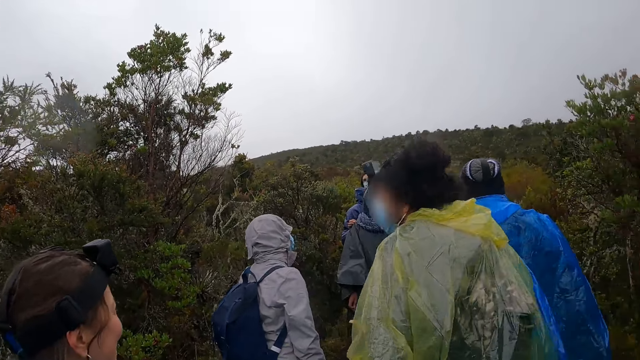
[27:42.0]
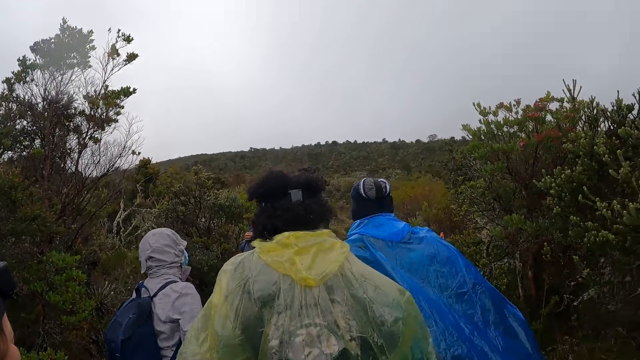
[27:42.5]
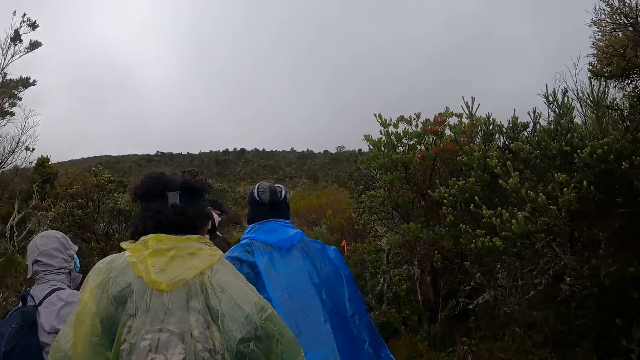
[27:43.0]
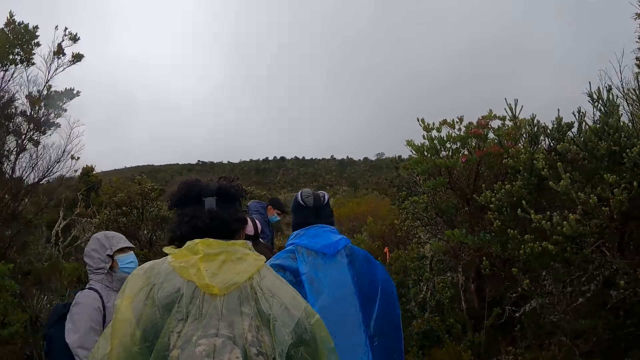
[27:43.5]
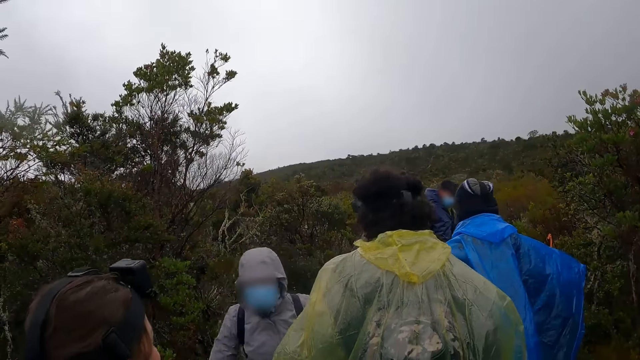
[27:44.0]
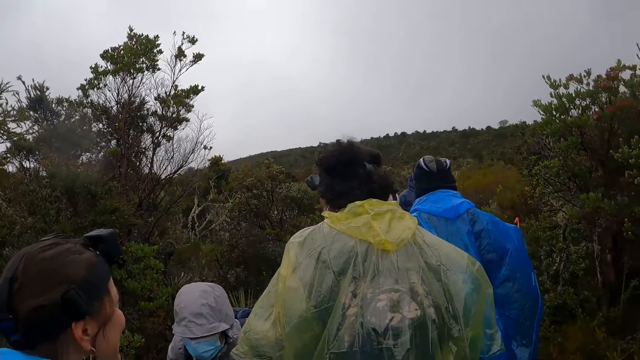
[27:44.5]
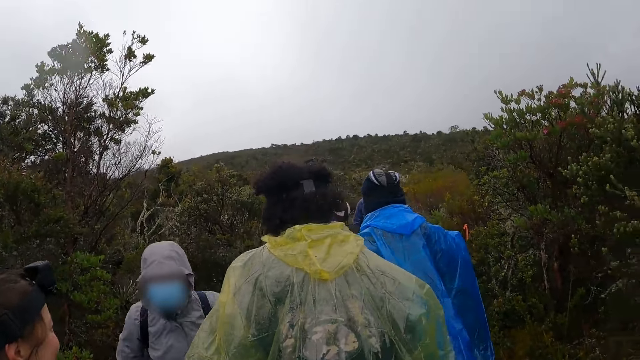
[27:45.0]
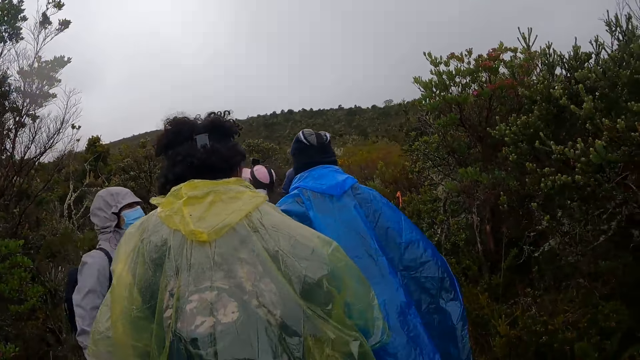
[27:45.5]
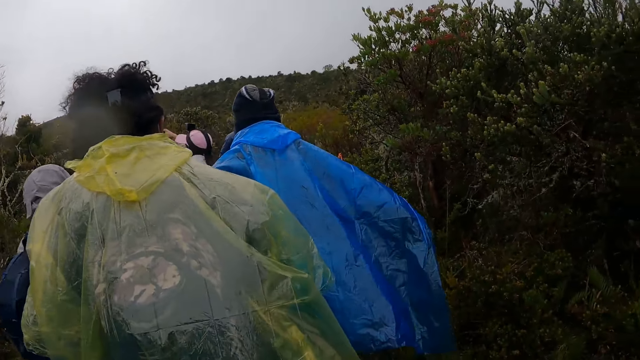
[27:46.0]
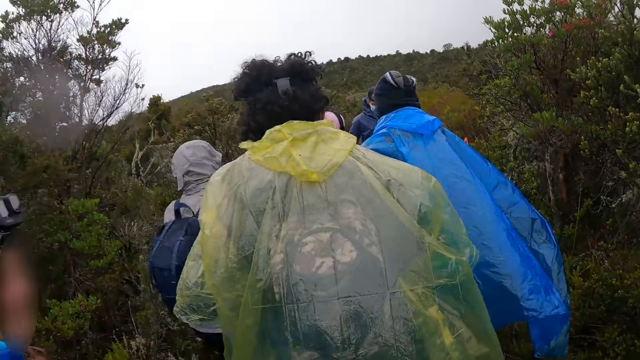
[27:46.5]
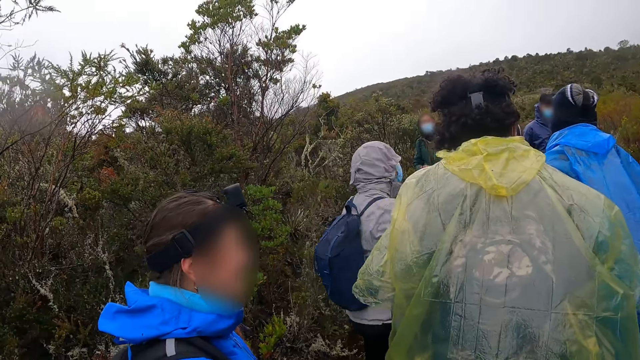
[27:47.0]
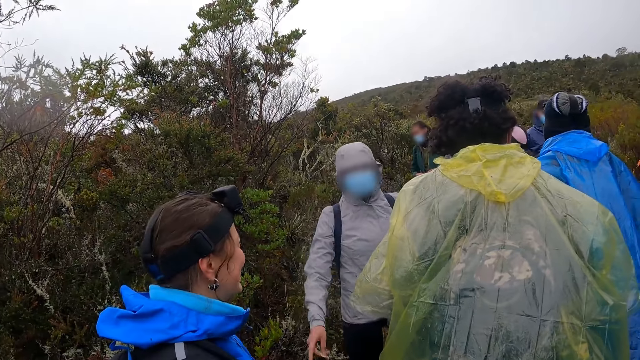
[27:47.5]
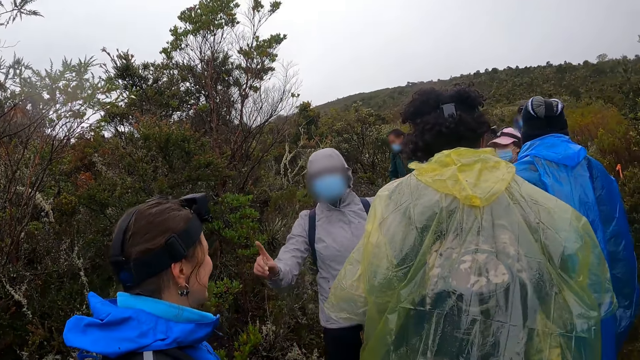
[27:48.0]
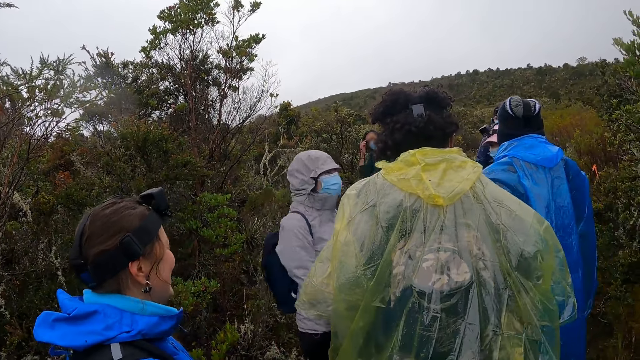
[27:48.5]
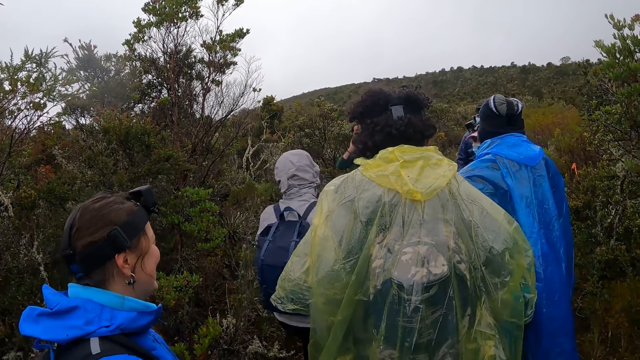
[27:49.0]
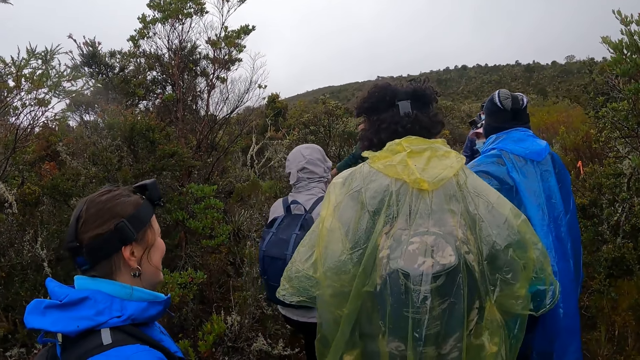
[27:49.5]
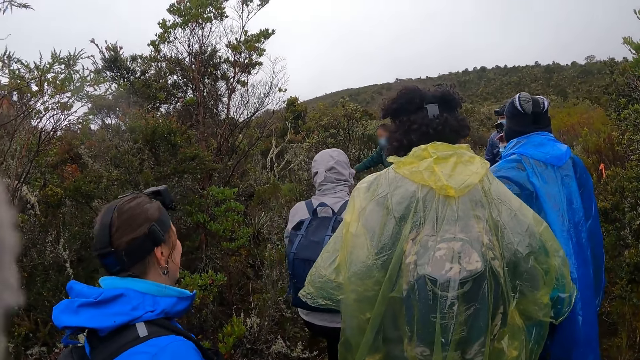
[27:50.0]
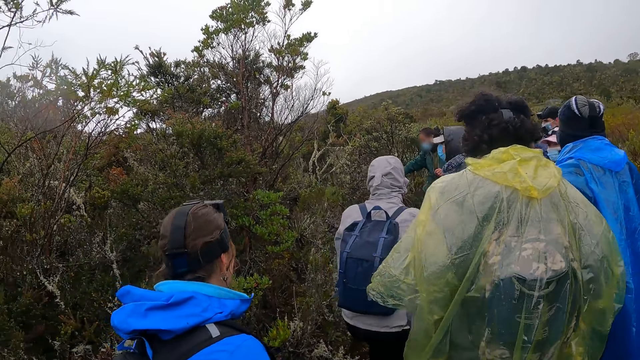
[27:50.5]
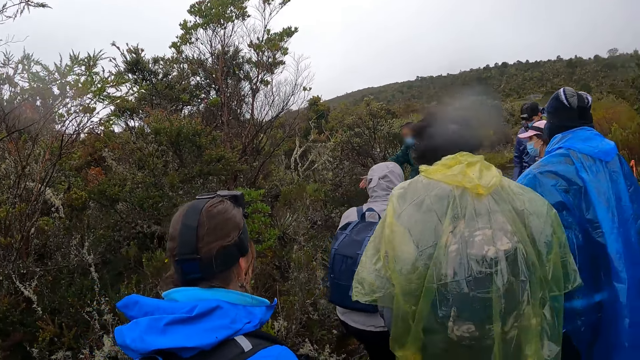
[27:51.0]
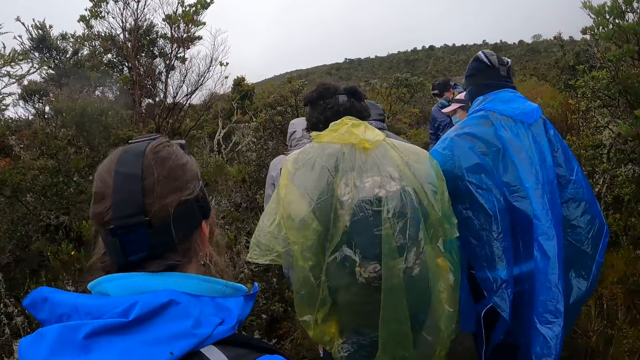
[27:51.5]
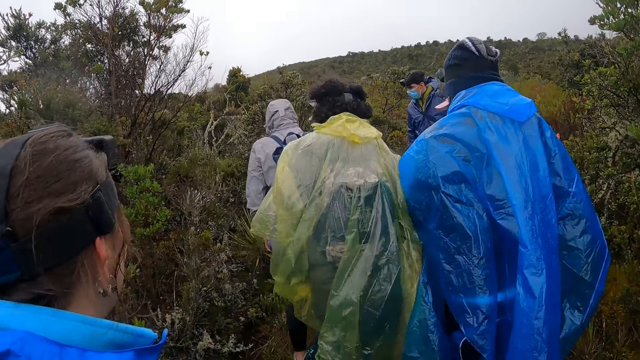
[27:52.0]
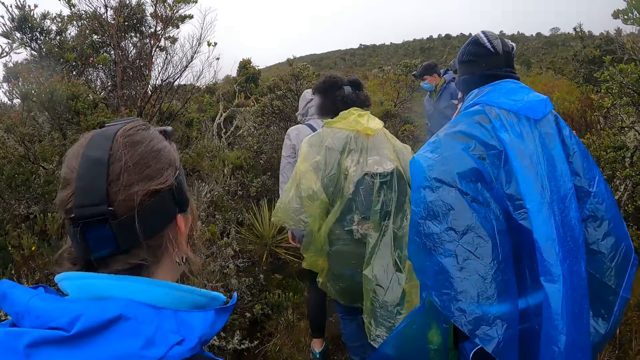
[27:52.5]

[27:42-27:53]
A man bends his head. A woman converses with another woman.

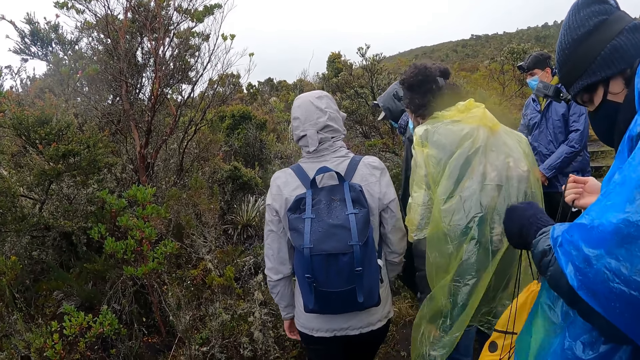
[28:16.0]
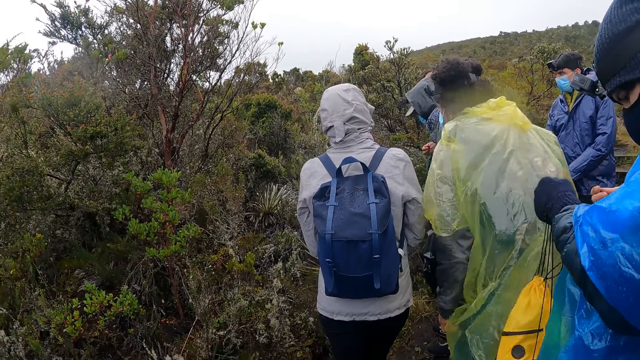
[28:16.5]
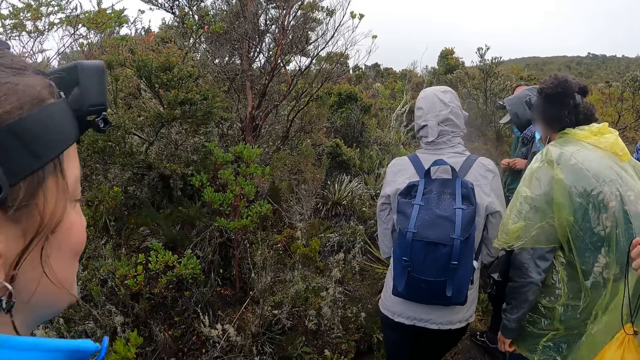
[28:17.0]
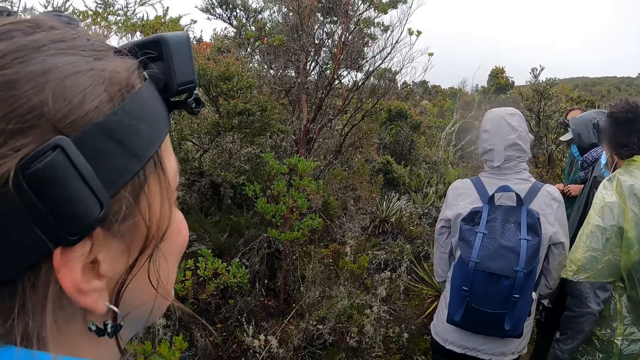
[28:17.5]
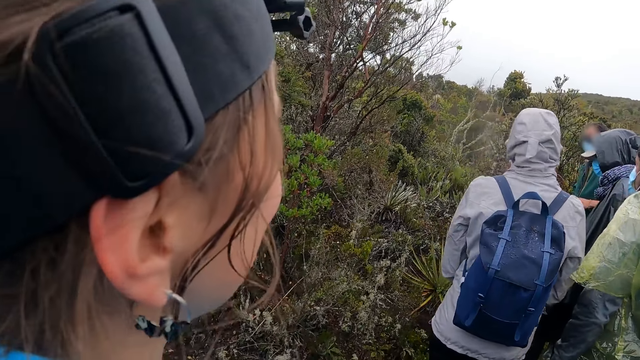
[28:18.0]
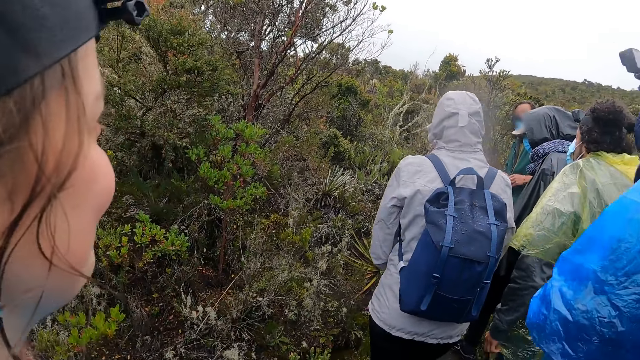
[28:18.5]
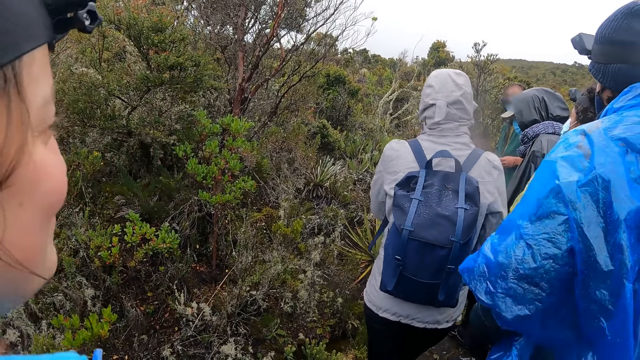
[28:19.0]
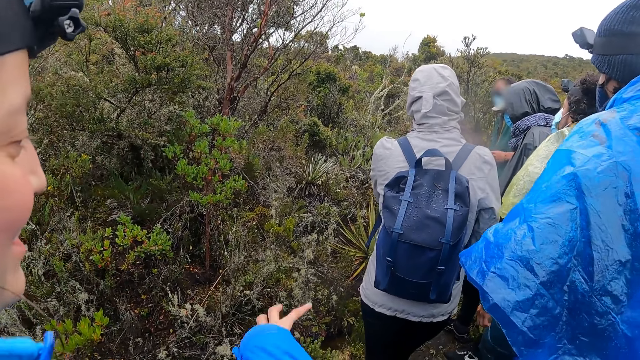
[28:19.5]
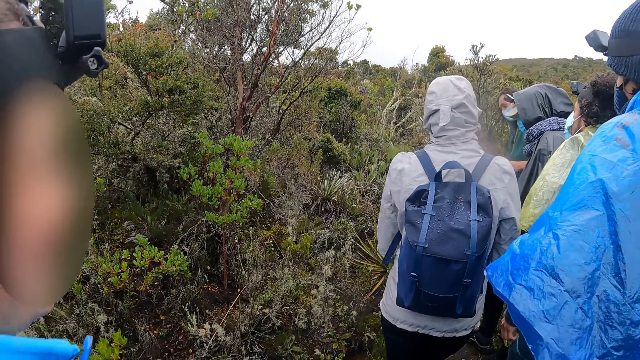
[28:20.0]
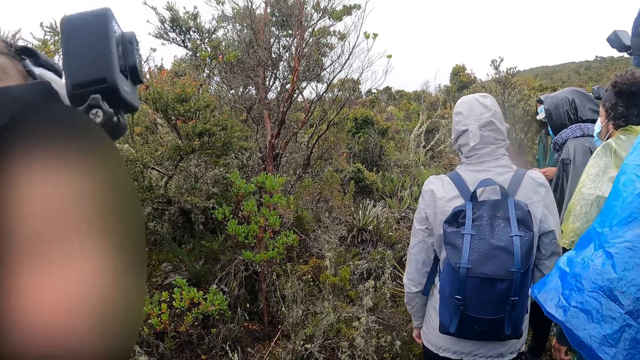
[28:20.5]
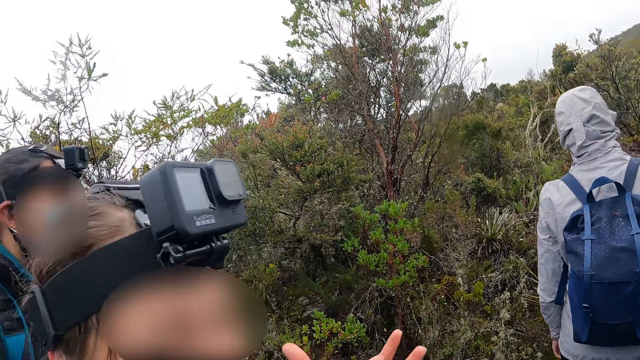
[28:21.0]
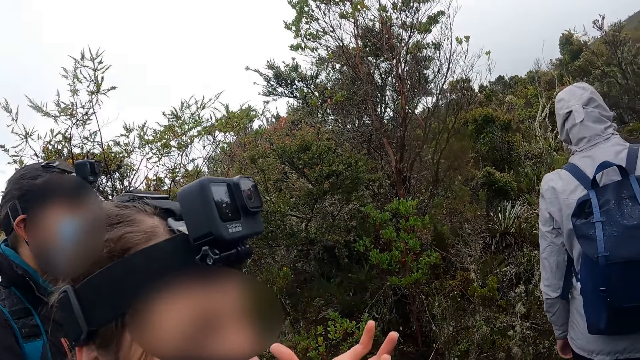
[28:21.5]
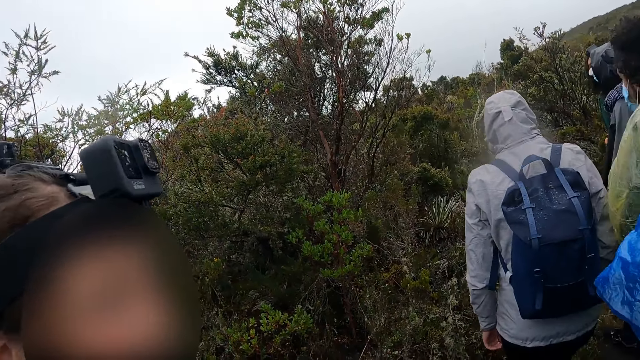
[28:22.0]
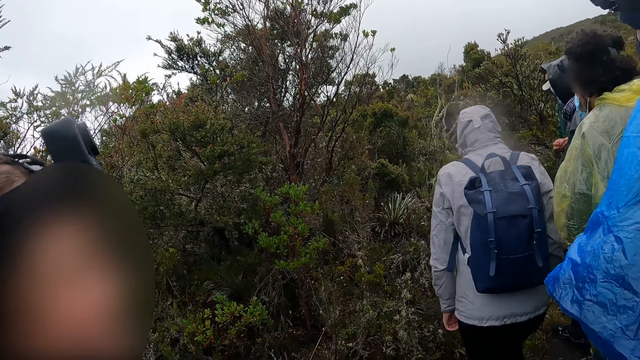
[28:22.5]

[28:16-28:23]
The camera wearer converses with the woman.

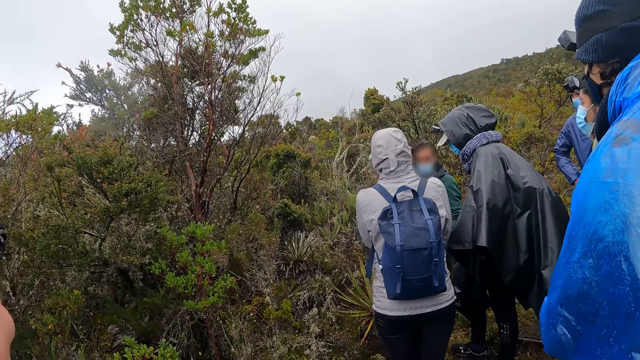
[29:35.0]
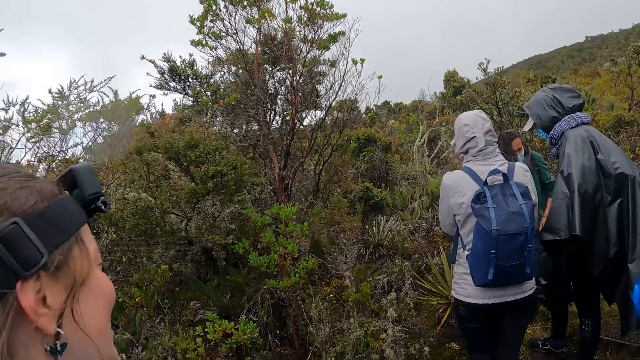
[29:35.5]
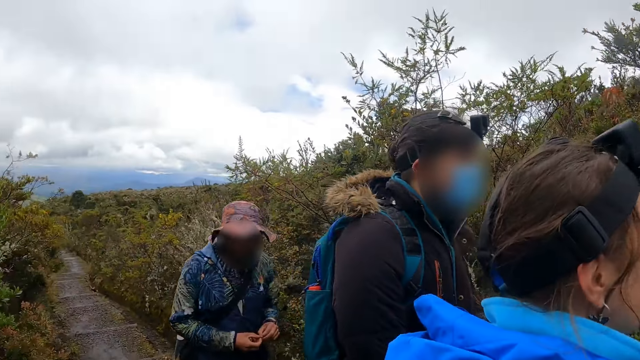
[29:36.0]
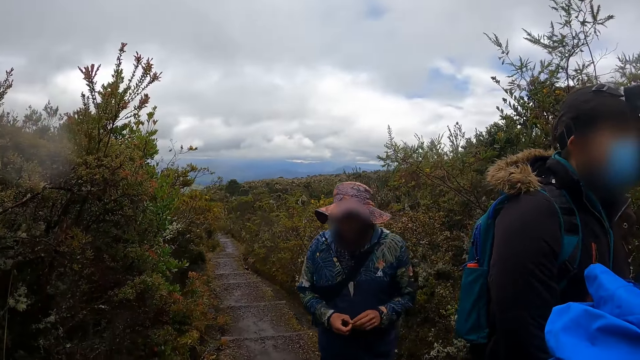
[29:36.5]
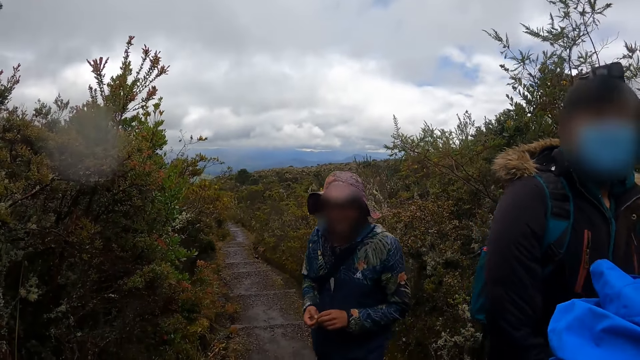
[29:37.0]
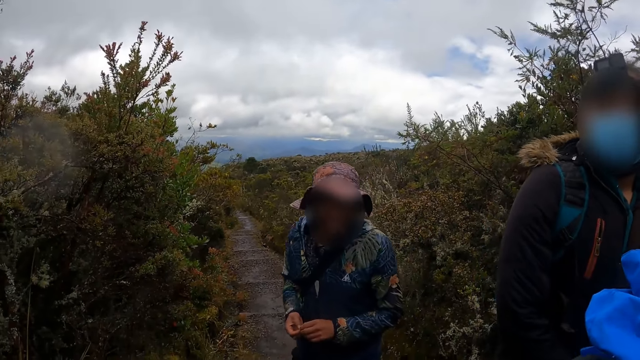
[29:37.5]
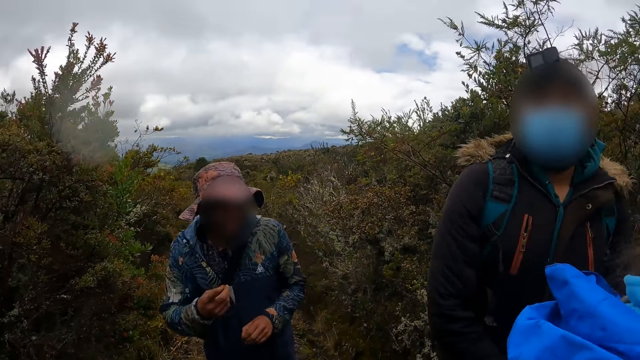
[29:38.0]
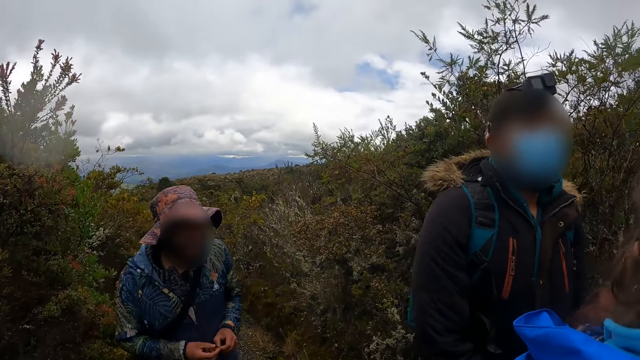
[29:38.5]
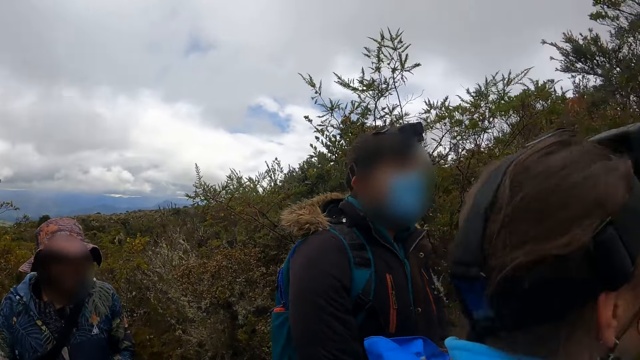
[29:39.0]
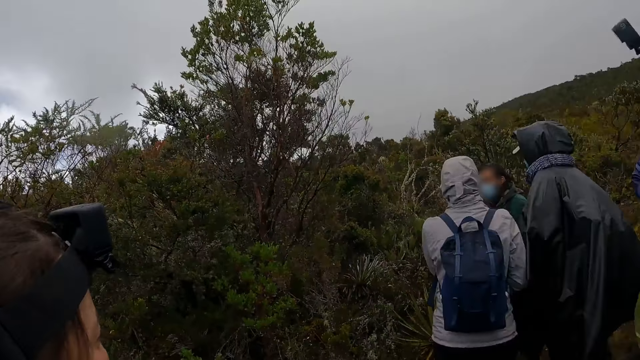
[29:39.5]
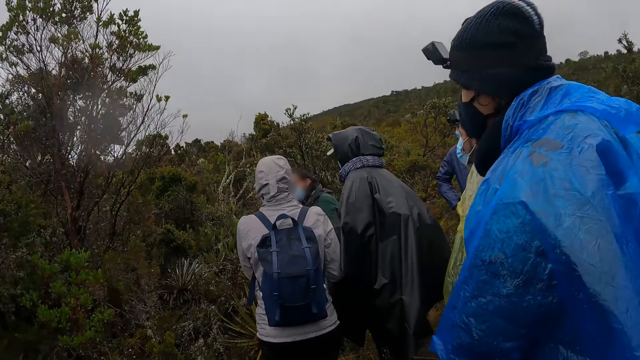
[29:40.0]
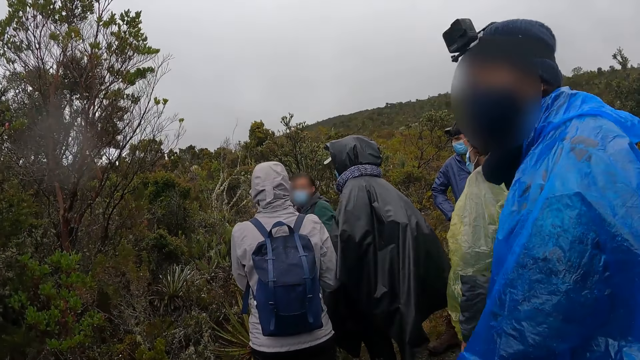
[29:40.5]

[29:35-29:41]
The camera wearer converses with the man. They look at the man.
